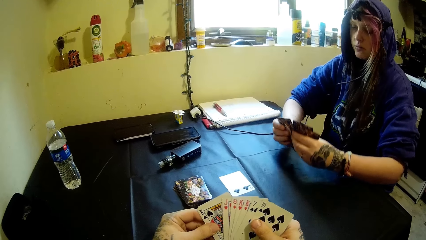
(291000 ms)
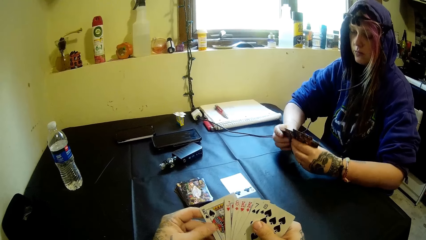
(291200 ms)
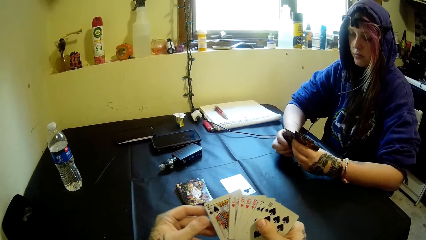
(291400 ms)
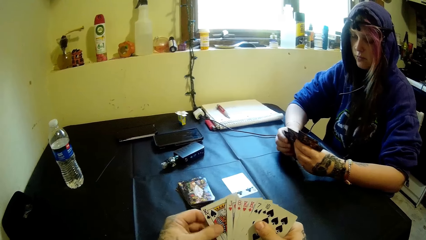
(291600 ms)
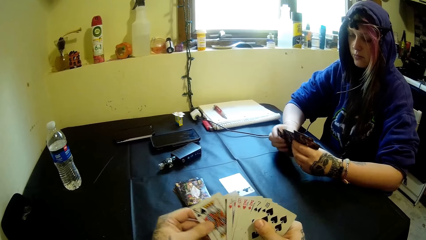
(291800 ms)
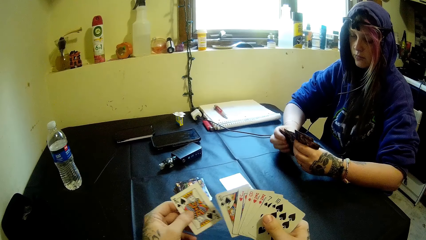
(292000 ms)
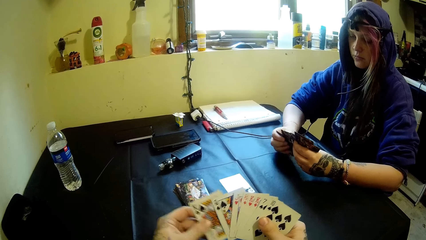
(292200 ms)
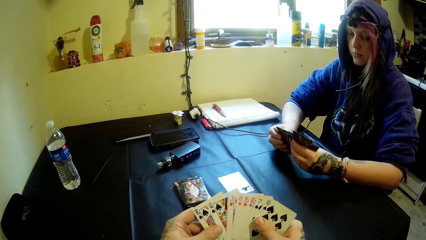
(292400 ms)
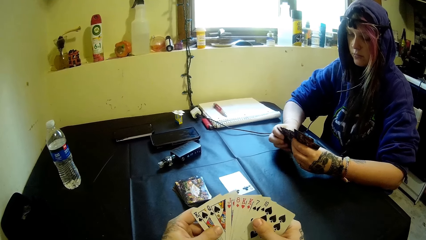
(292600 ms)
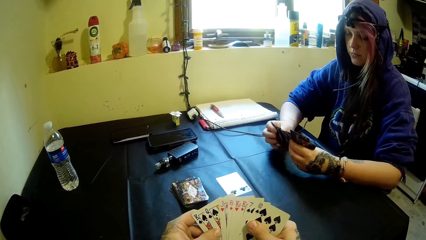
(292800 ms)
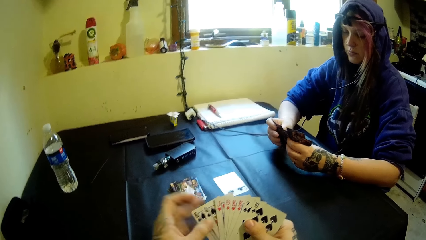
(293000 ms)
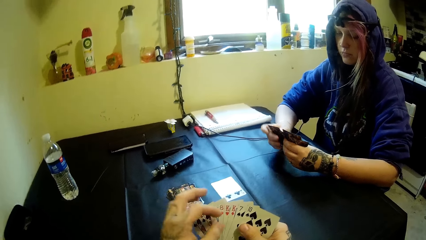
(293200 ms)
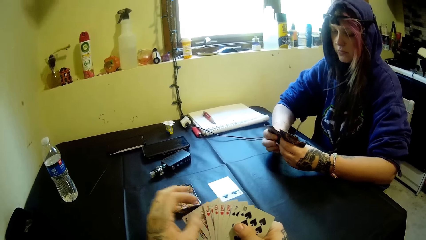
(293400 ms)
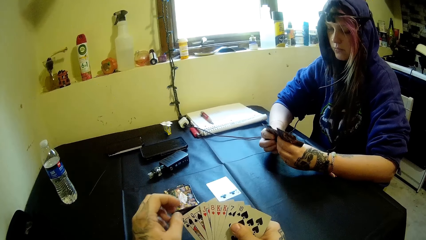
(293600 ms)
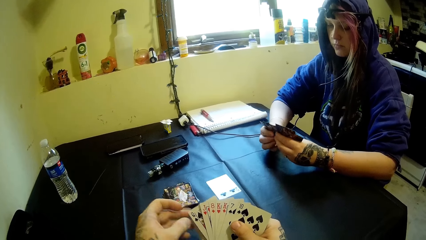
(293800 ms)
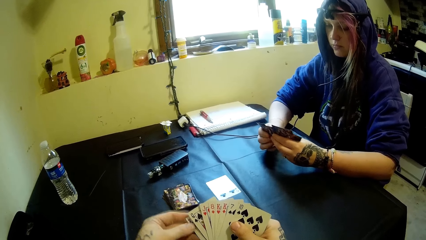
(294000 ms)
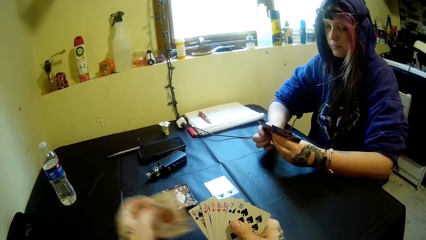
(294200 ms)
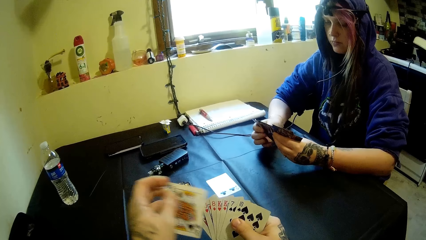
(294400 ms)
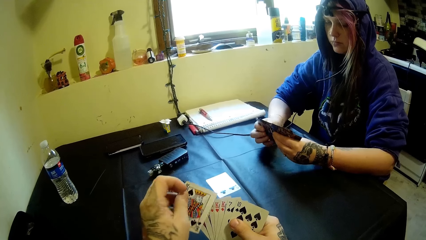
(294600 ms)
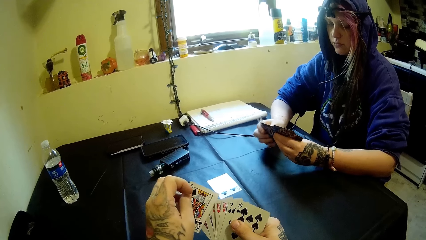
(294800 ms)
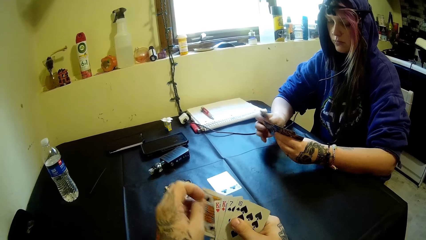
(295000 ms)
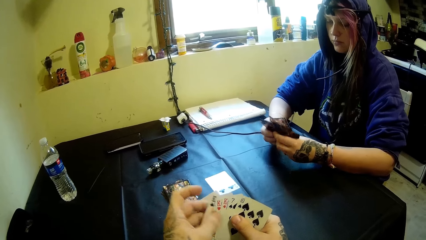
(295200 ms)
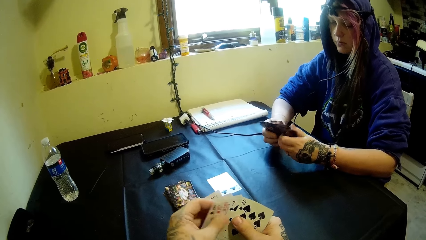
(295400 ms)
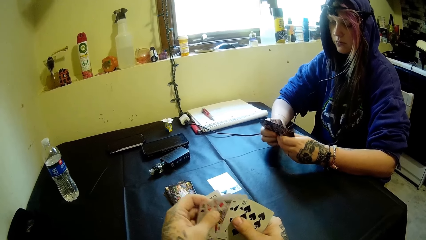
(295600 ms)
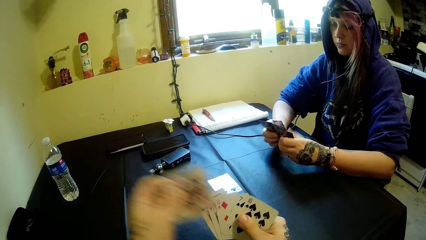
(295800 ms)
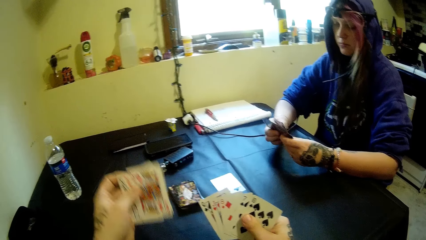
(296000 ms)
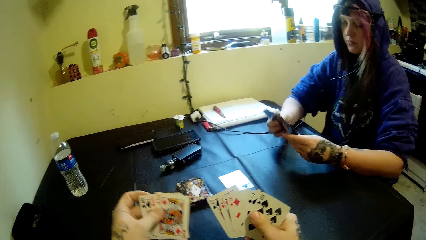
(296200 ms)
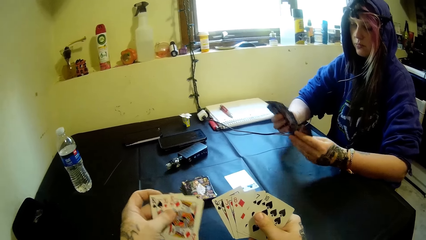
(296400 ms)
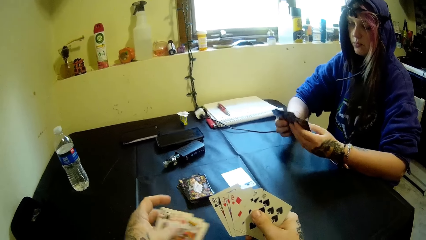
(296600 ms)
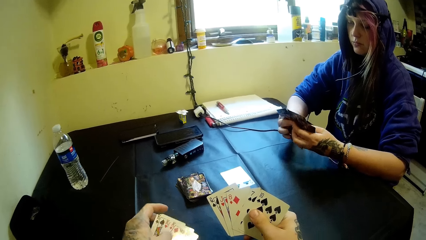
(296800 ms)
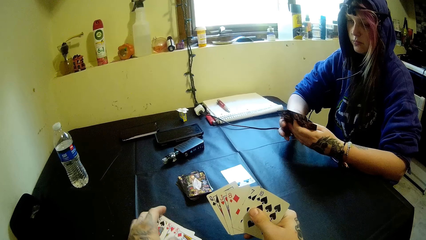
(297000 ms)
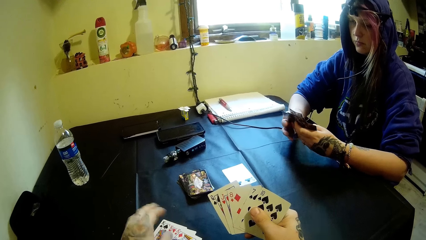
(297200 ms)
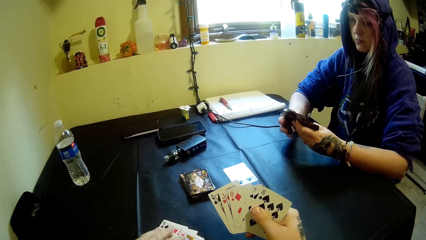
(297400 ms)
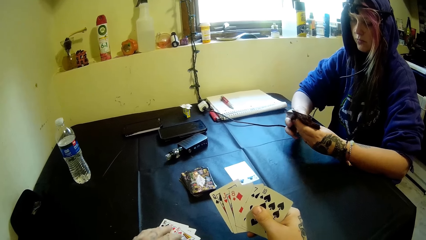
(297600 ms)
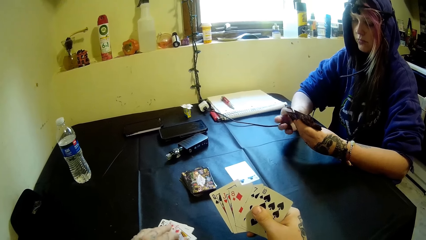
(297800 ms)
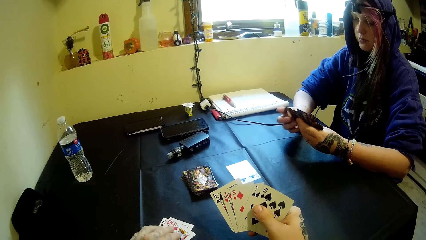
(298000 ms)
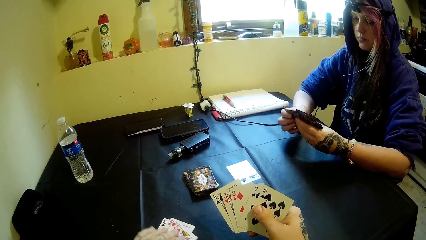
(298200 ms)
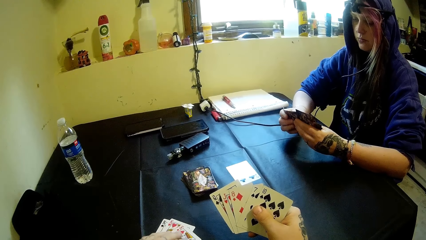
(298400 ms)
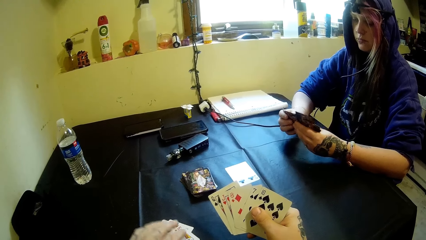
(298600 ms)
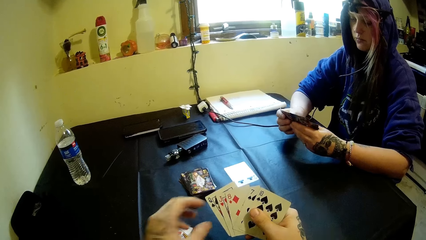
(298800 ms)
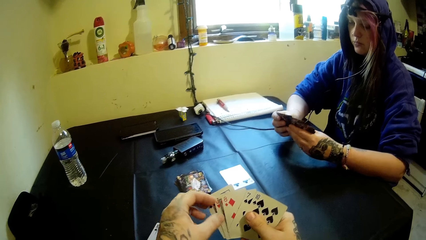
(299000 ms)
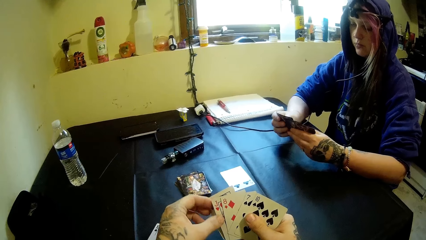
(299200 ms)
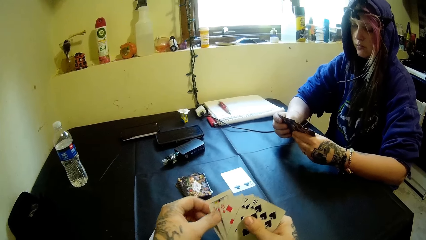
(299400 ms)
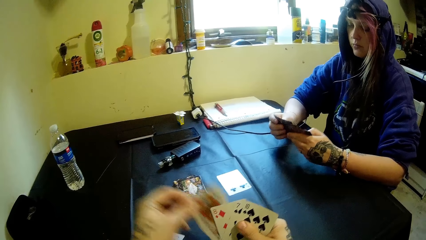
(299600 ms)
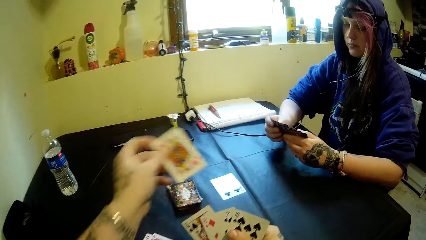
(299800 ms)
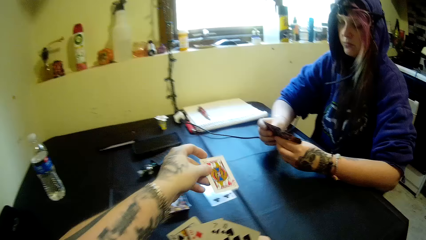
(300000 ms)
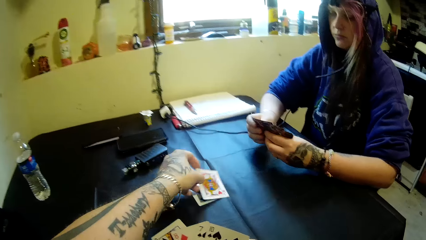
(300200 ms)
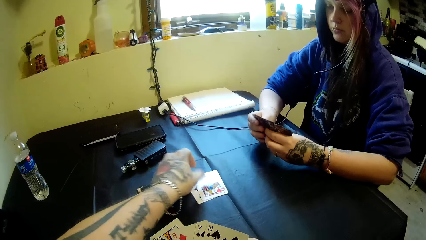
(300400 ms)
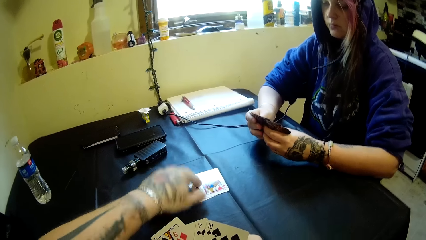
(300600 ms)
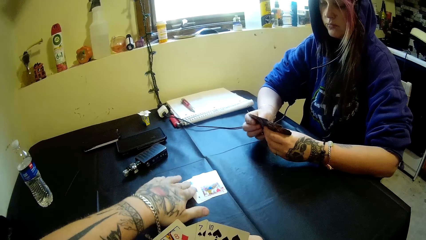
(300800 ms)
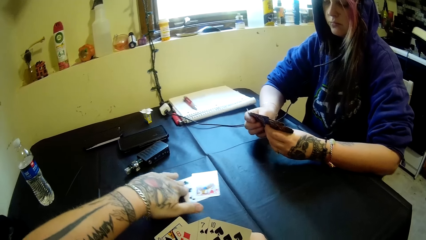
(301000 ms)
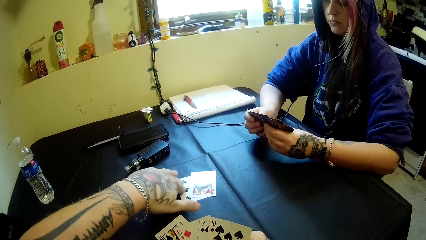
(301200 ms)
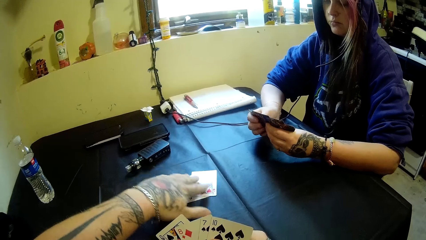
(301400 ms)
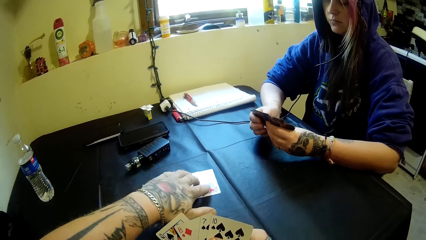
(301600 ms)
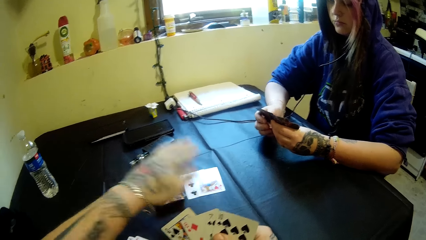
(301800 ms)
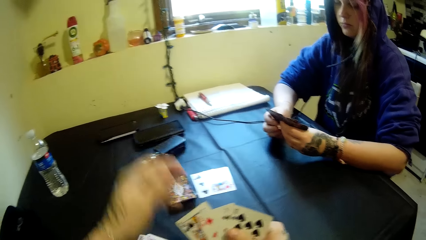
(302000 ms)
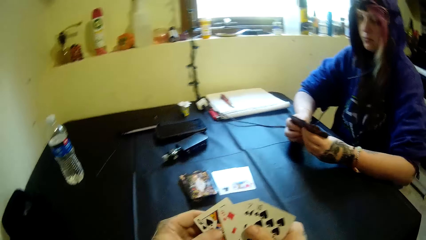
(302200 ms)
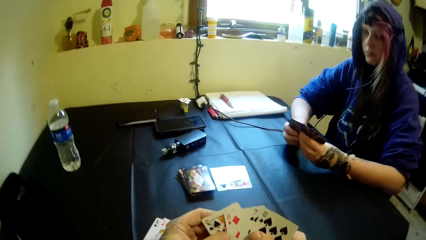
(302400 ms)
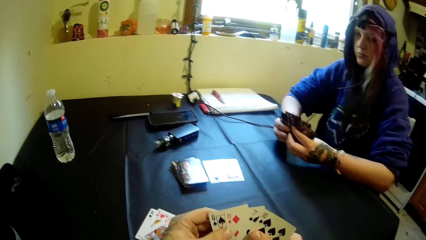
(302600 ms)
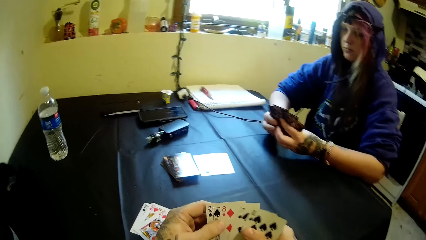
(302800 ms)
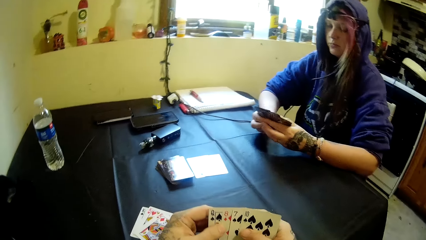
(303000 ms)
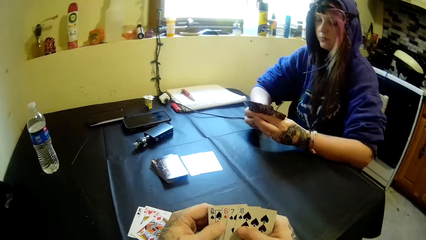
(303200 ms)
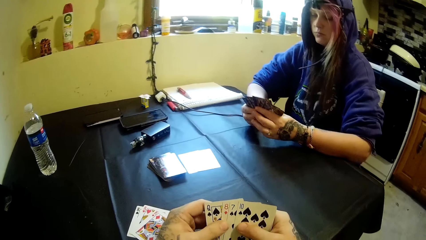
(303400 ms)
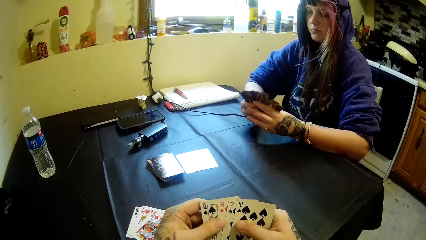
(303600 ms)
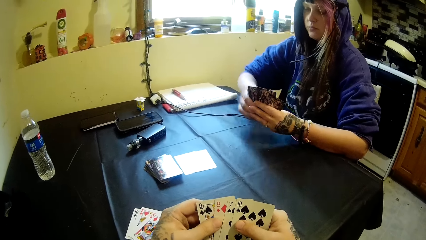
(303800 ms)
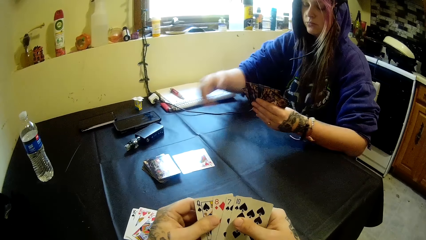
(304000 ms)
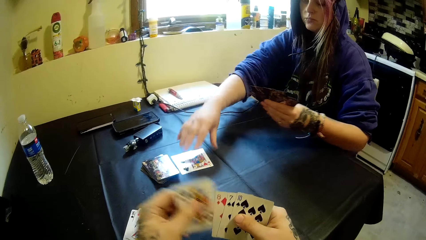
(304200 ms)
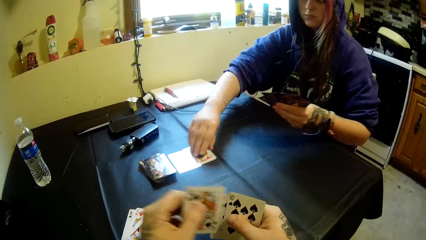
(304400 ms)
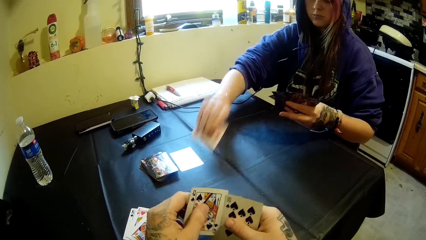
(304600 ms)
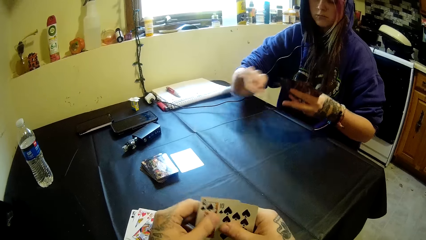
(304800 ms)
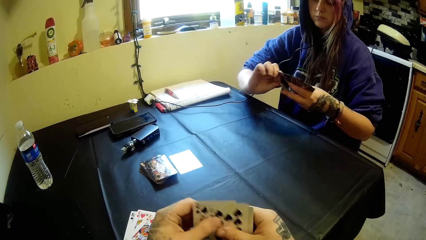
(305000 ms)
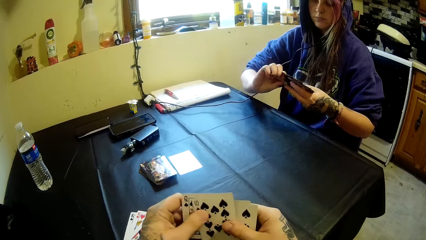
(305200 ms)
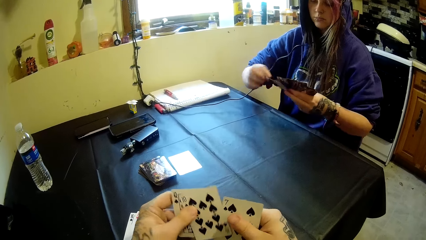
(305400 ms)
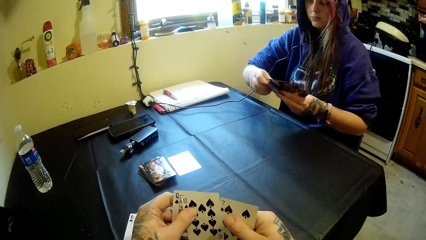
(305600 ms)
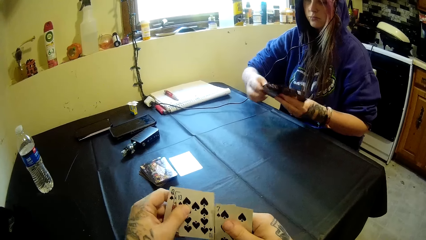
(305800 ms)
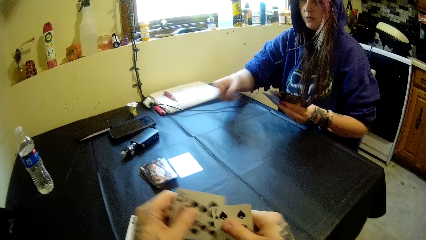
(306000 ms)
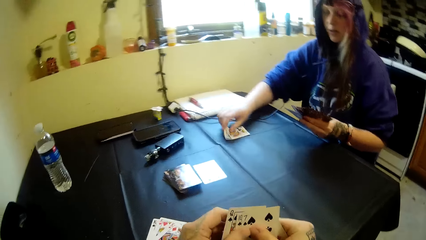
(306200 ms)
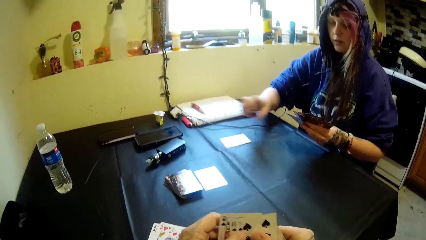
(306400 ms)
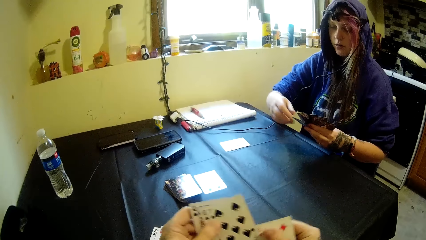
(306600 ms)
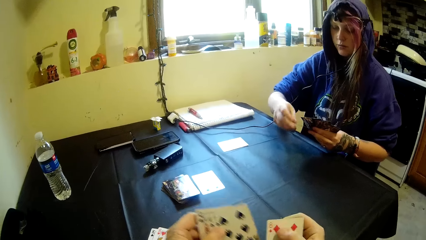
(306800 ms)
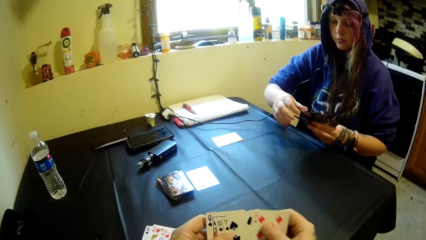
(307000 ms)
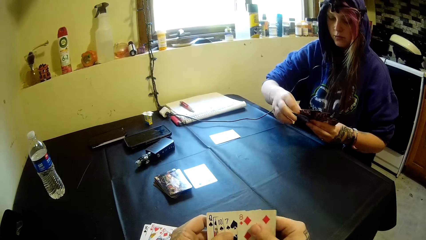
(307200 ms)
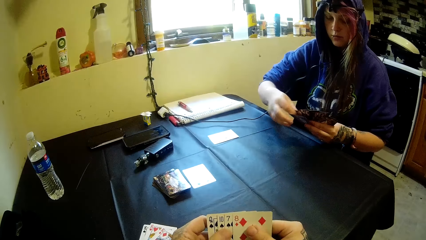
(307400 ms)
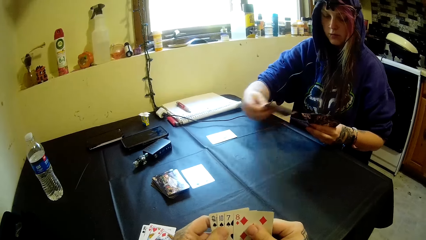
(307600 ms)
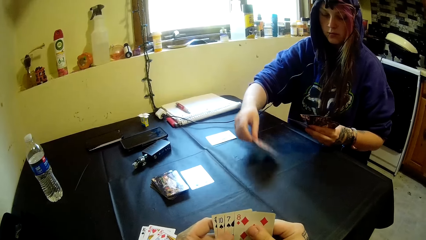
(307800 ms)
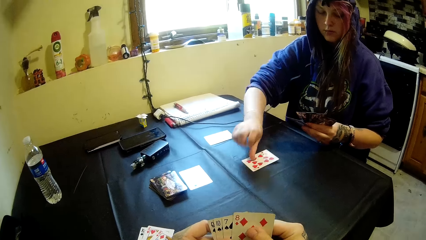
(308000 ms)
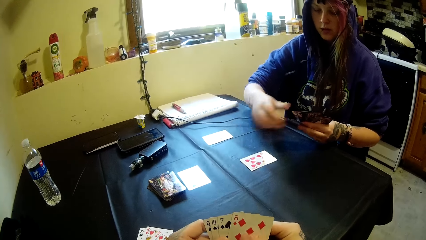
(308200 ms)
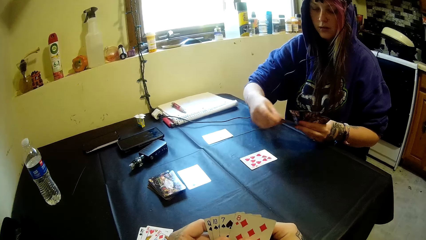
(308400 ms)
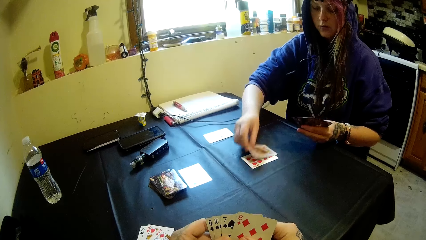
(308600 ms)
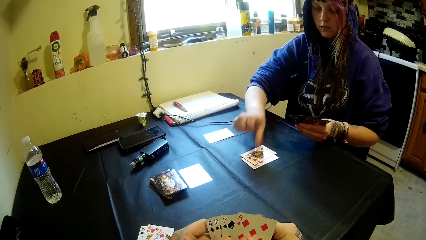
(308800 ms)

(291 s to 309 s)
The camera wearer arranges his cards. A woman holds the playing cards. The camera wearer drops some cards on the table. He drops some other cards on the table. He holds the card on the table. The woman picks a card from the table and drops a card on the table.
